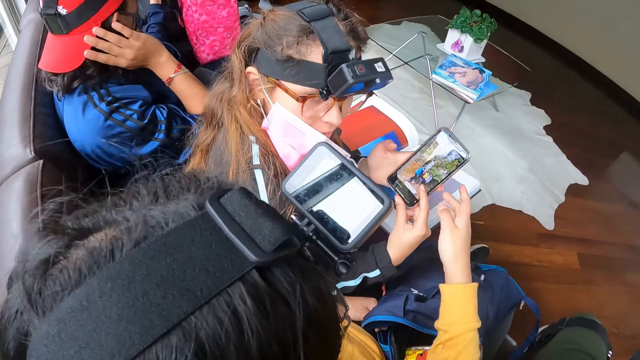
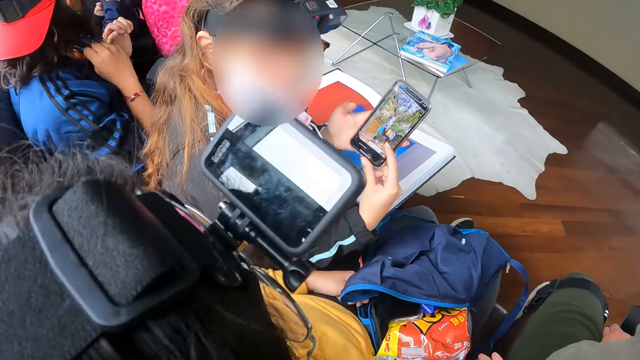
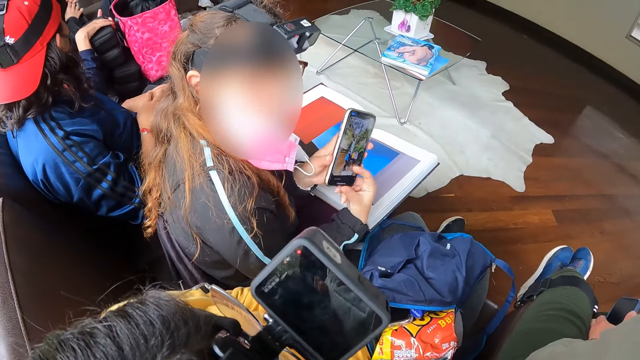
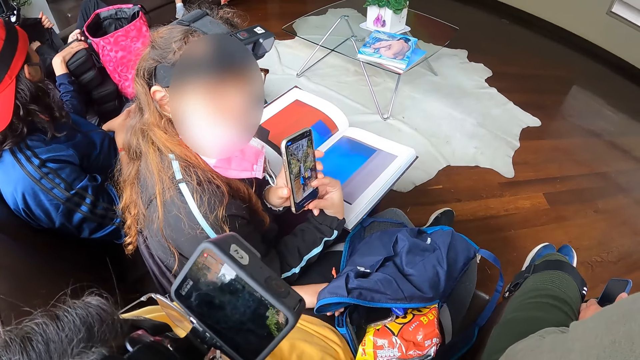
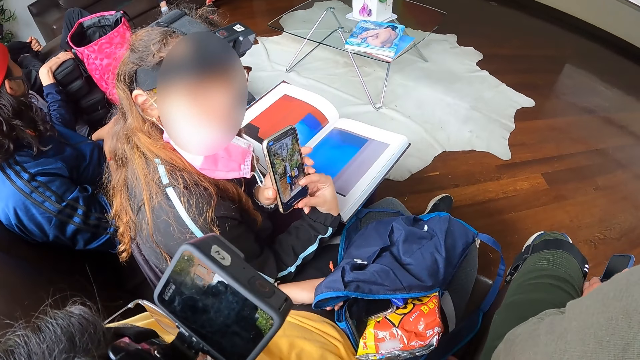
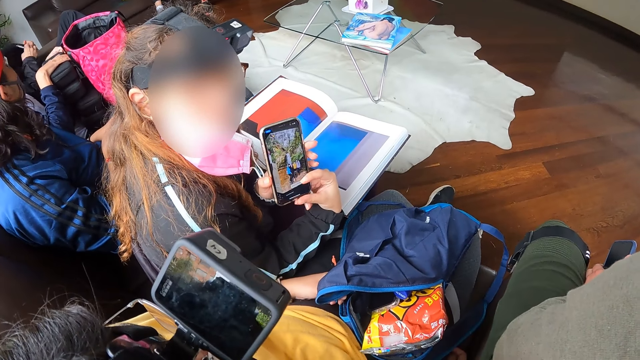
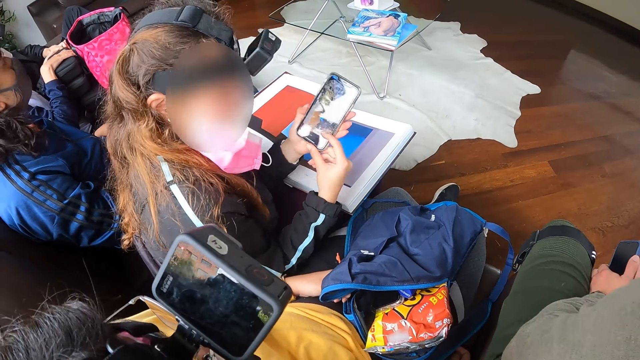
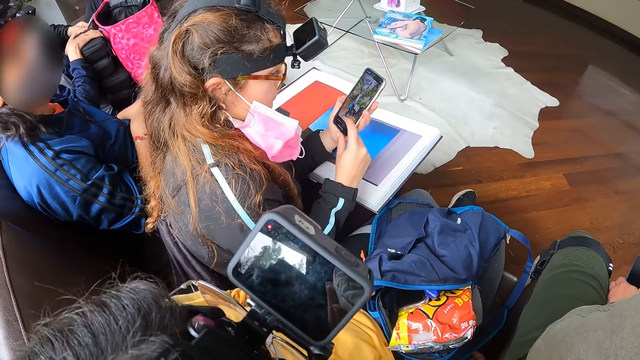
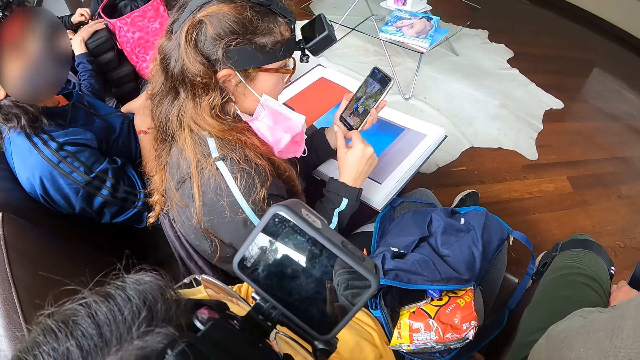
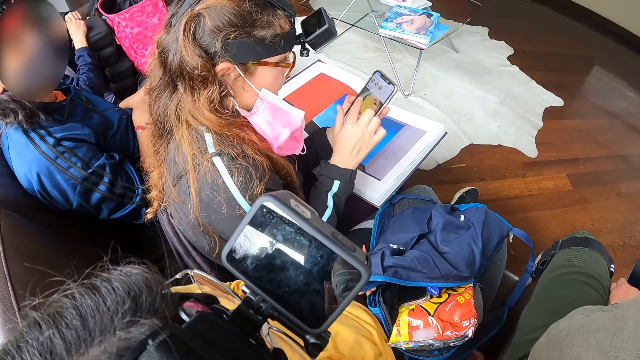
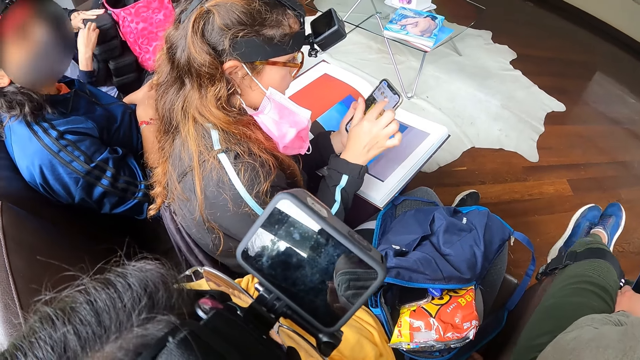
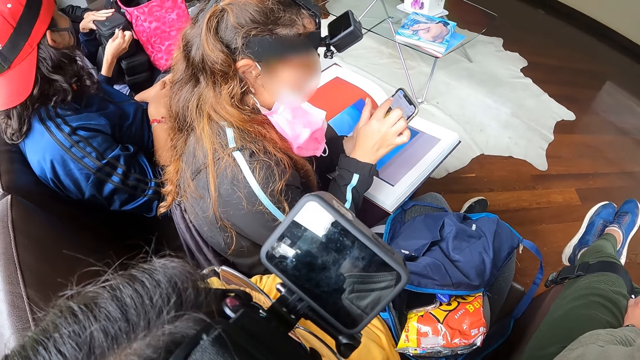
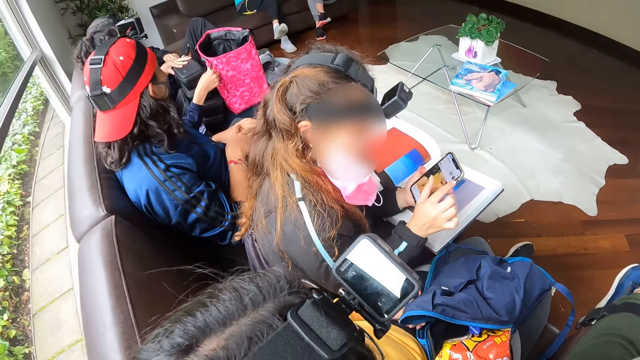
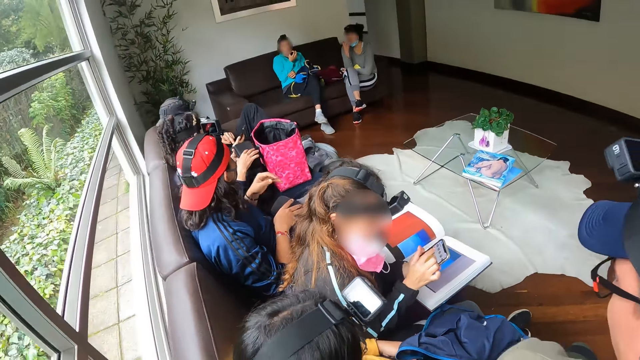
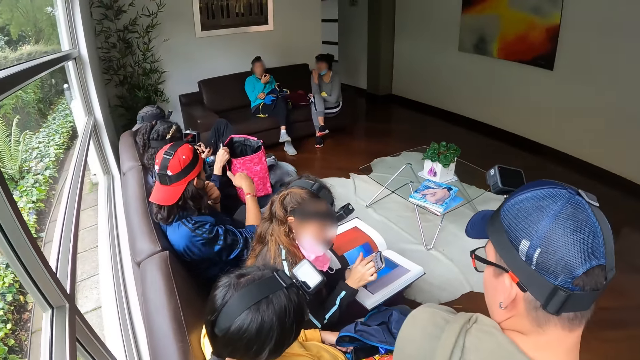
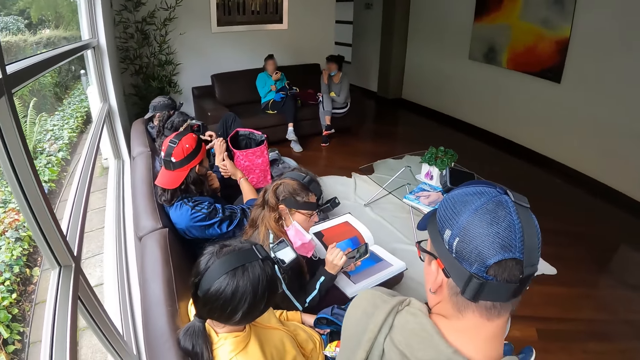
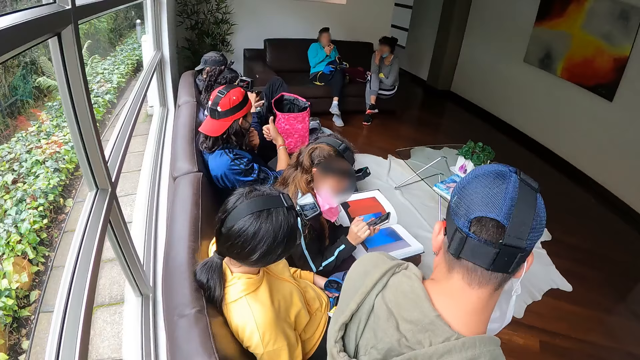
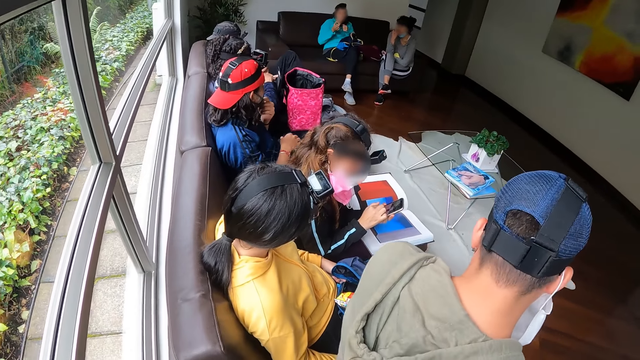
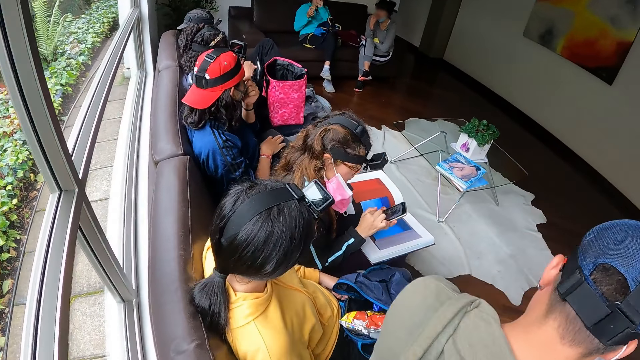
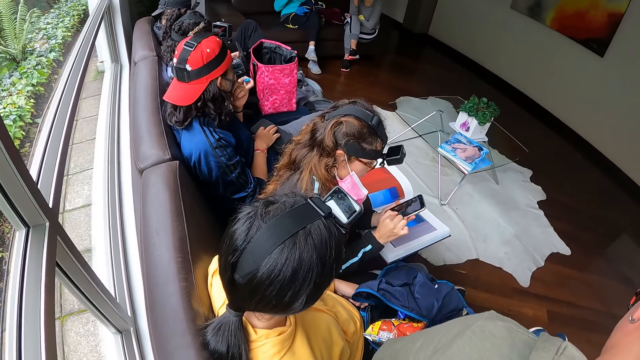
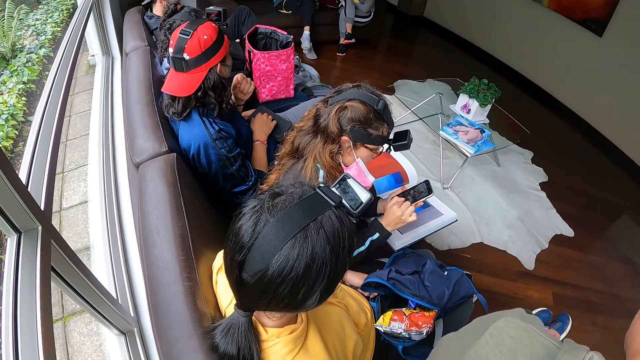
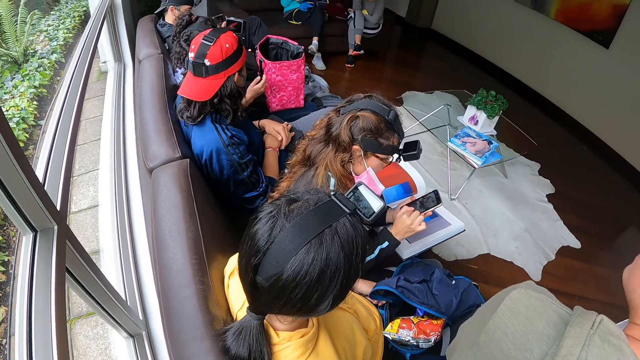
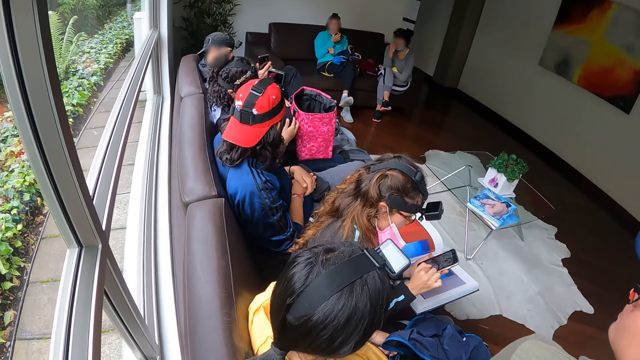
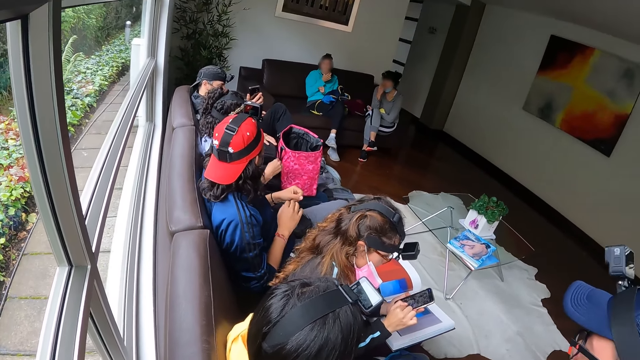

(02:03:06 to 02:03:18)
The woman operates the phone with her right hand.

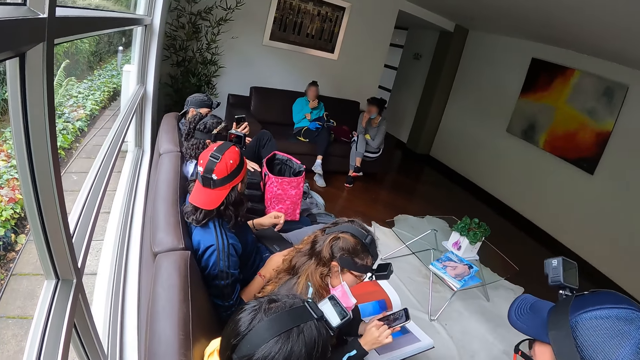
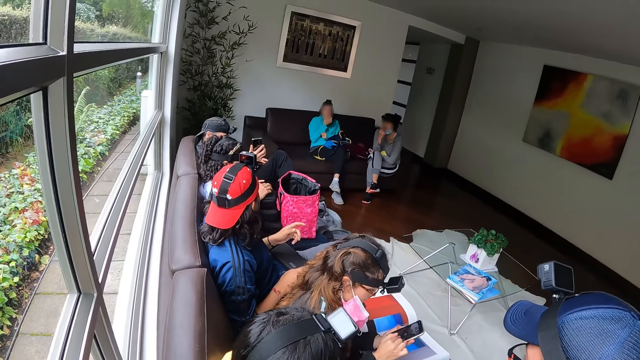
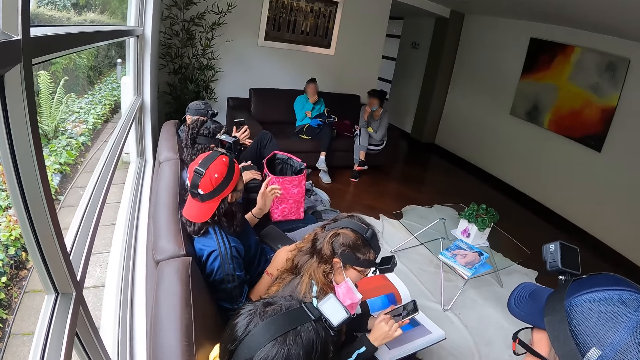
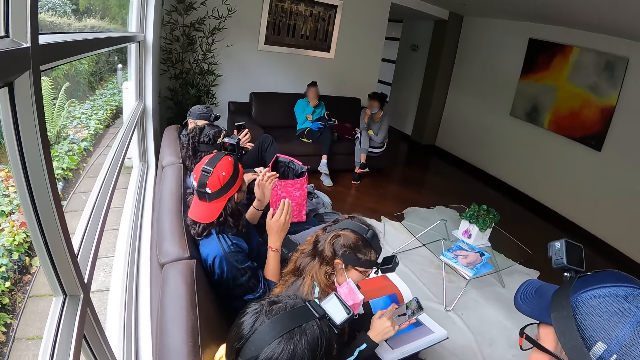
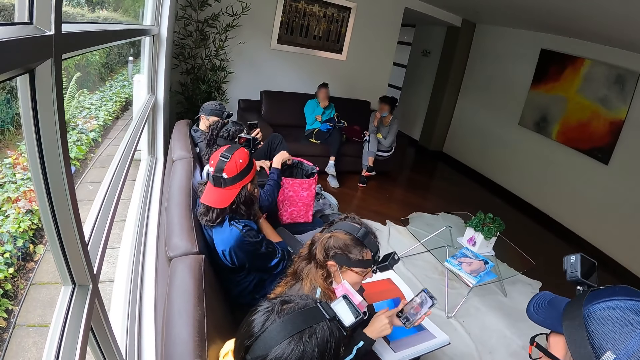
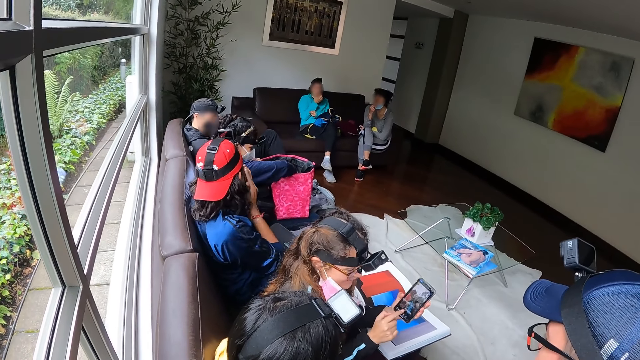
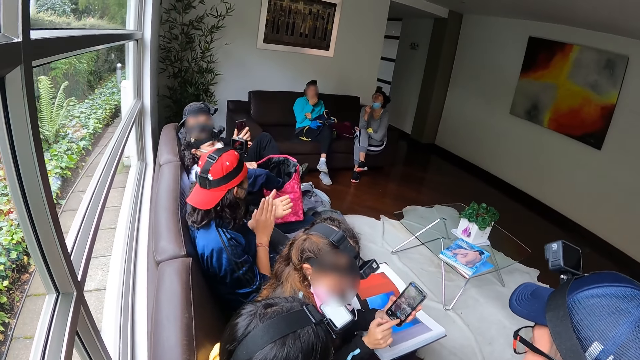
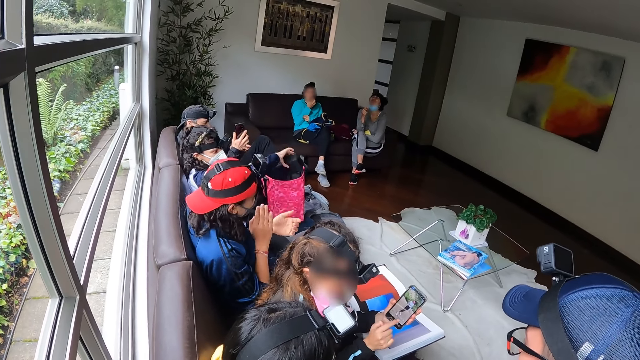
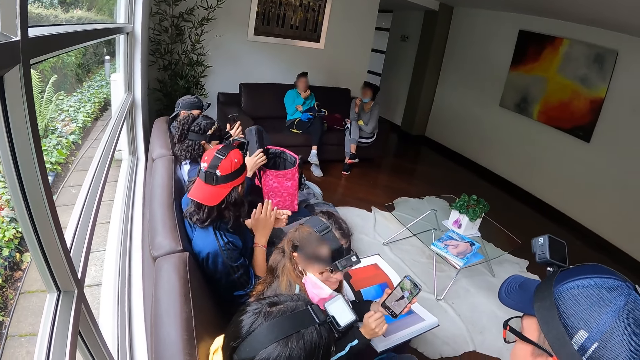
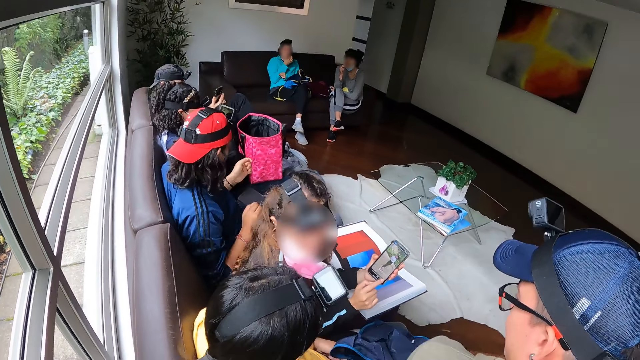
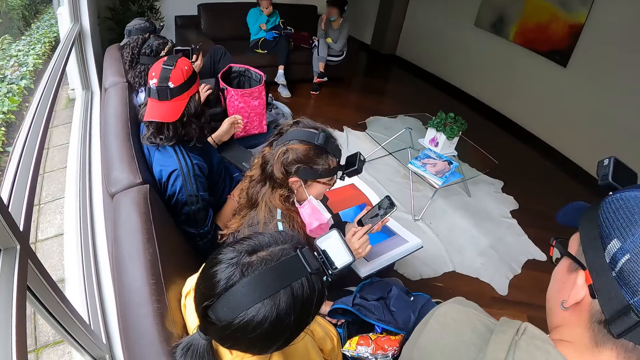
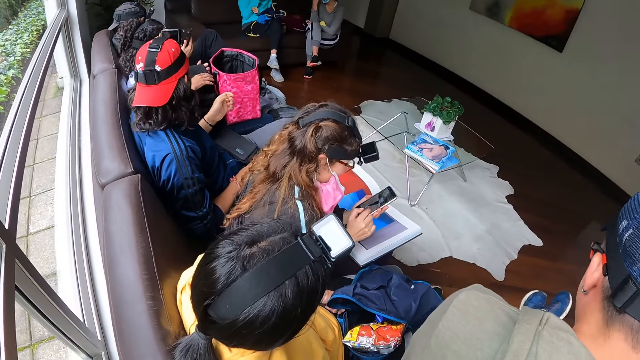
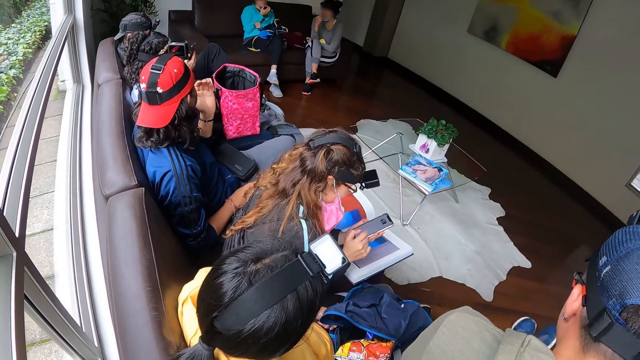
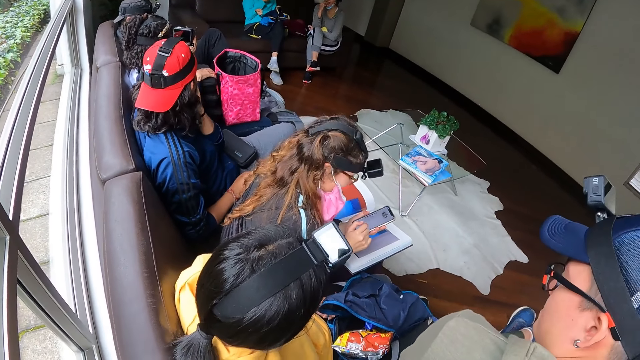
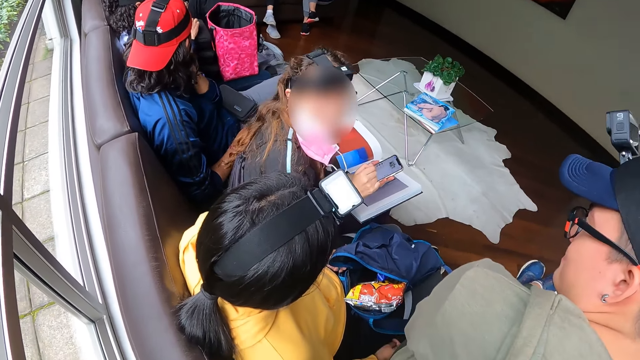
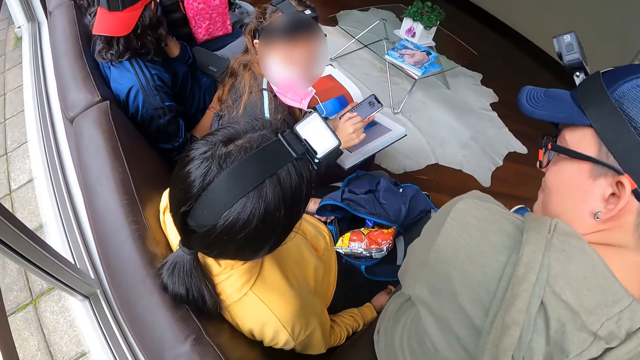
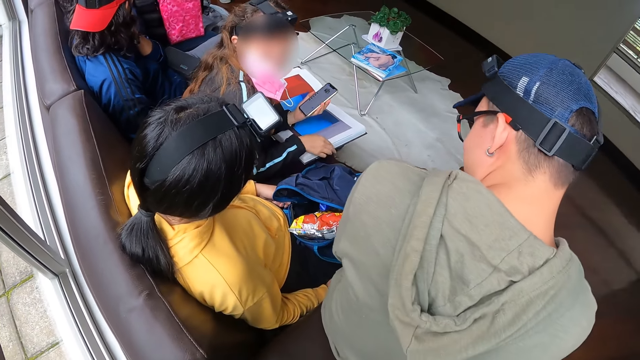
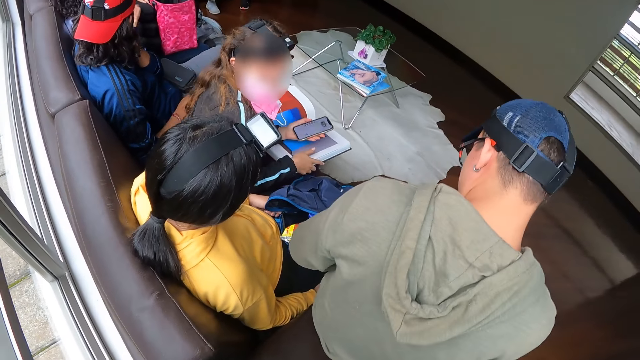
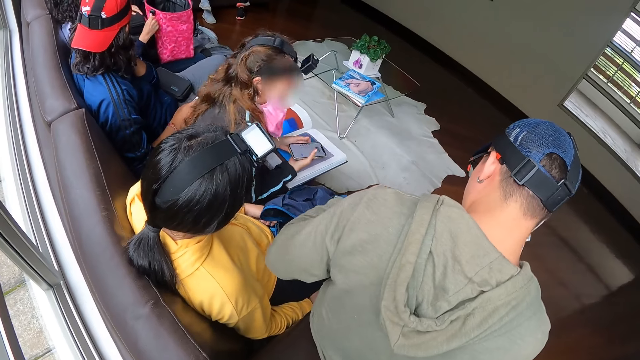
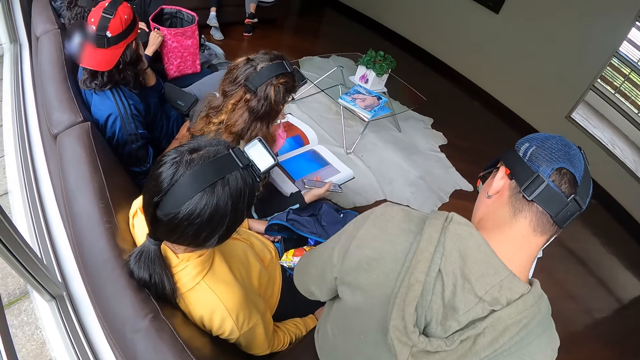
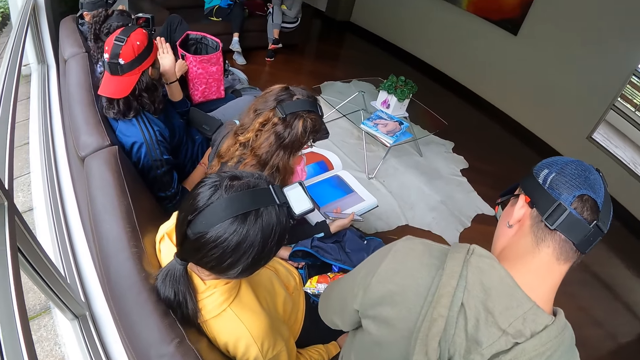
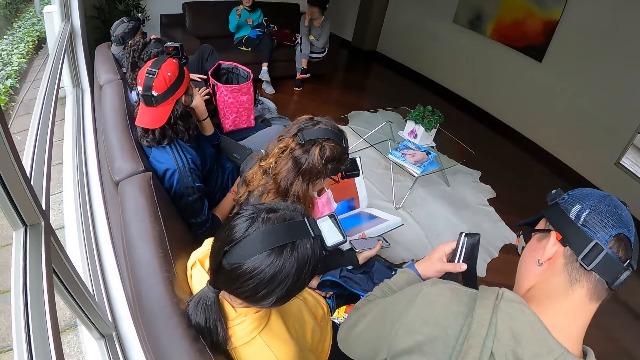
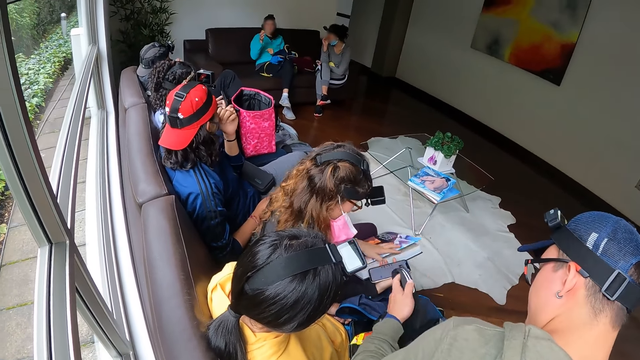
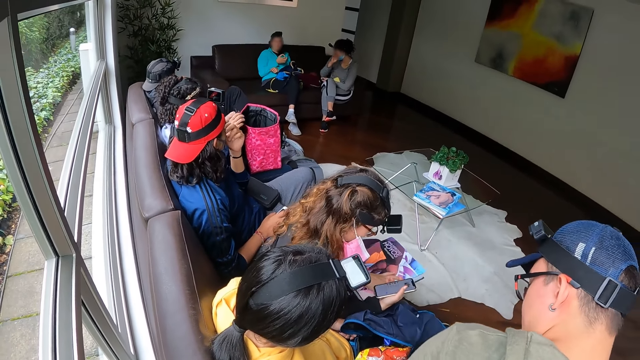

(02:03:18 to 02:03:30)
The woman takes a box from the bag with her right hand. Another woman closes a book with both hands.
